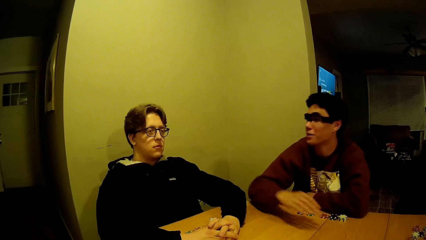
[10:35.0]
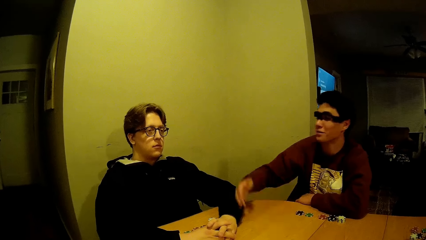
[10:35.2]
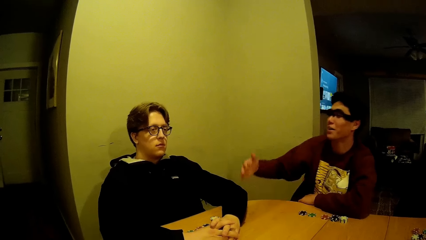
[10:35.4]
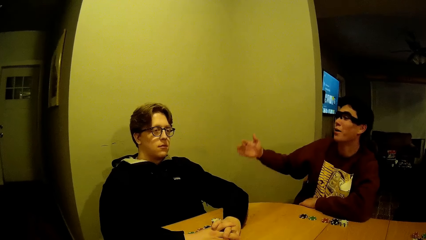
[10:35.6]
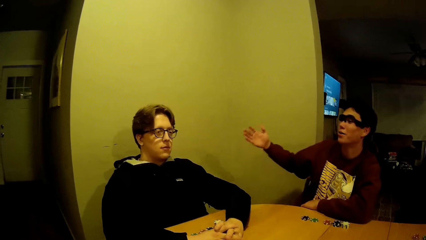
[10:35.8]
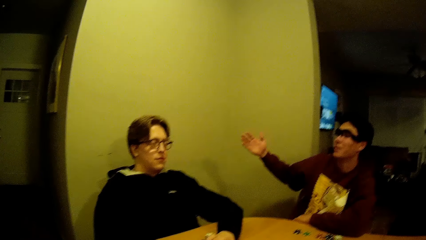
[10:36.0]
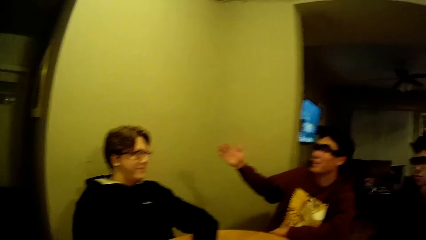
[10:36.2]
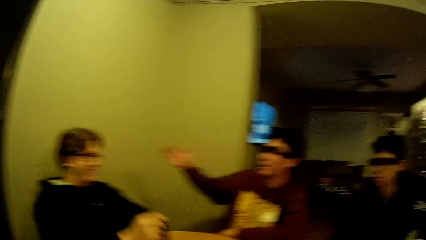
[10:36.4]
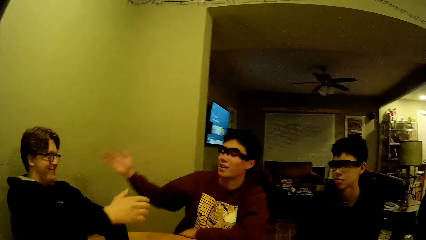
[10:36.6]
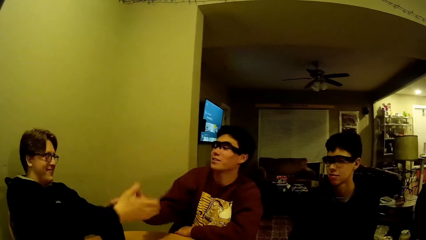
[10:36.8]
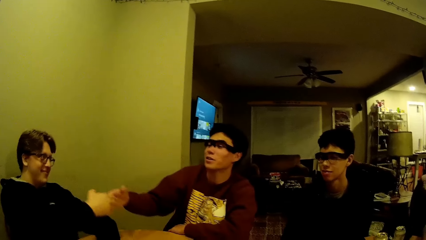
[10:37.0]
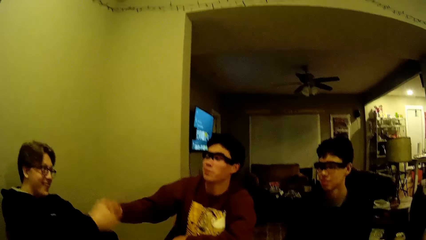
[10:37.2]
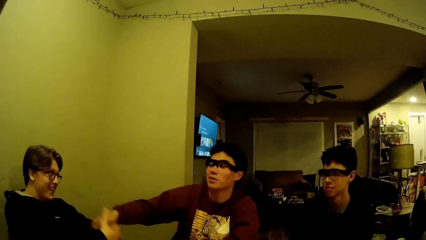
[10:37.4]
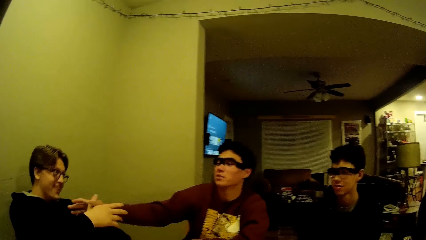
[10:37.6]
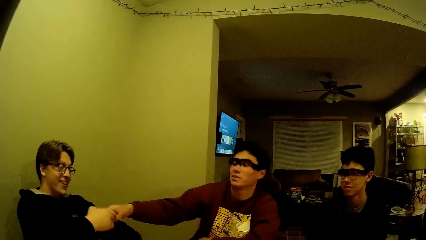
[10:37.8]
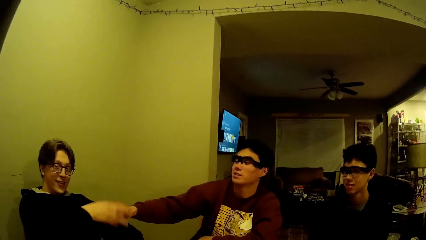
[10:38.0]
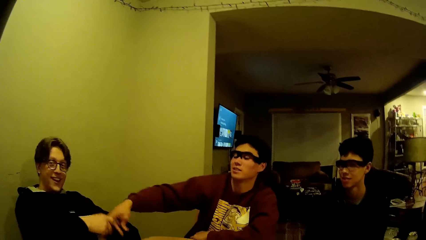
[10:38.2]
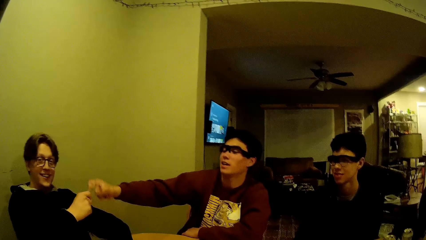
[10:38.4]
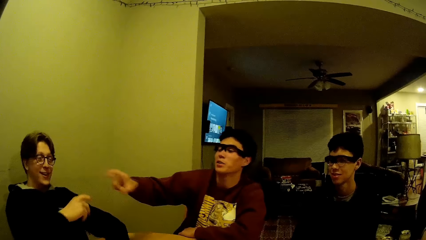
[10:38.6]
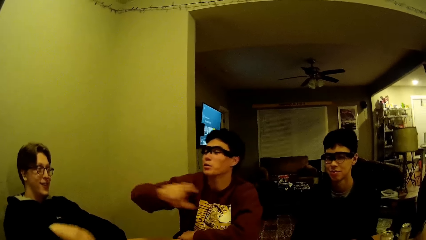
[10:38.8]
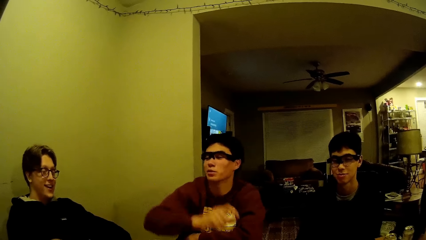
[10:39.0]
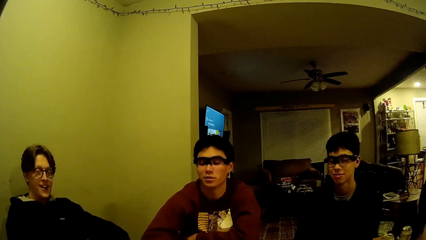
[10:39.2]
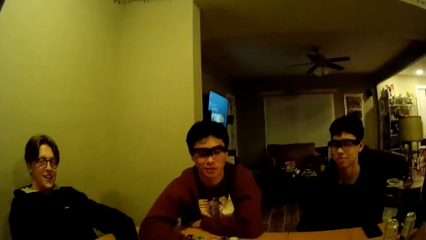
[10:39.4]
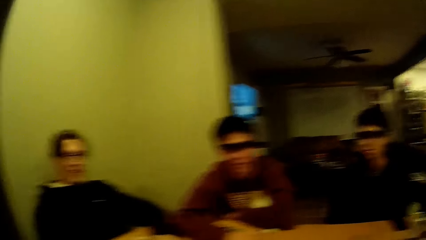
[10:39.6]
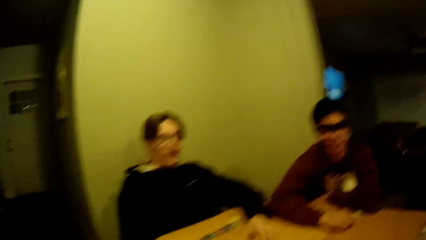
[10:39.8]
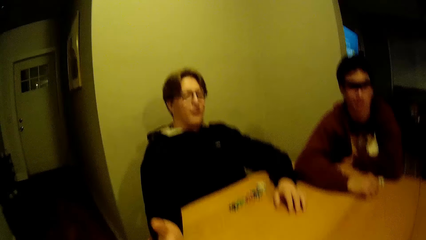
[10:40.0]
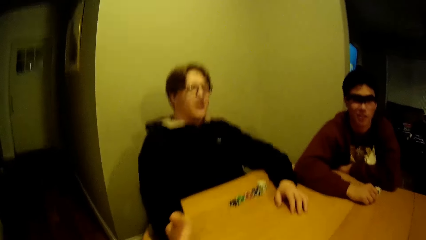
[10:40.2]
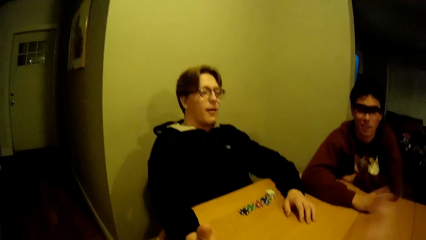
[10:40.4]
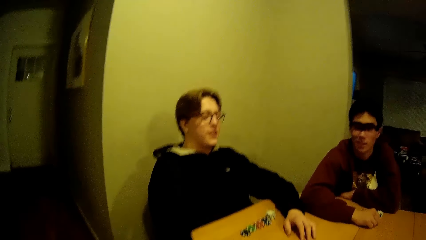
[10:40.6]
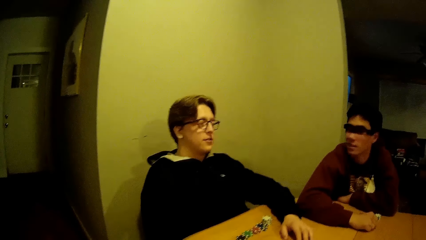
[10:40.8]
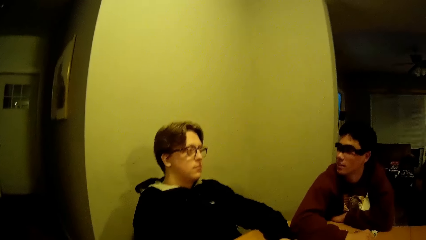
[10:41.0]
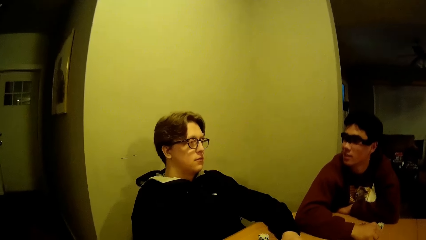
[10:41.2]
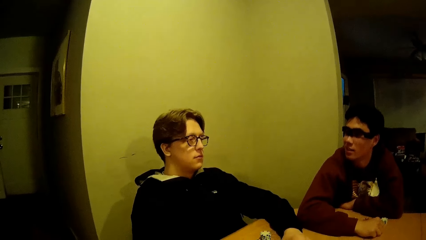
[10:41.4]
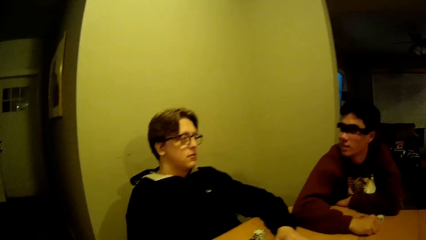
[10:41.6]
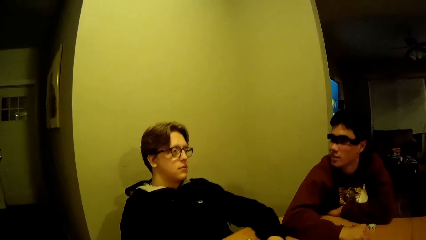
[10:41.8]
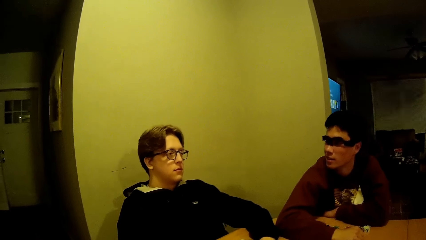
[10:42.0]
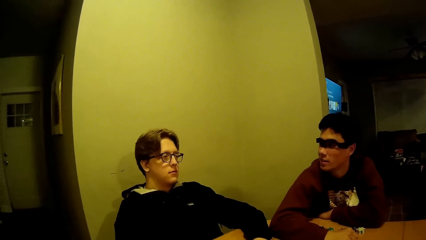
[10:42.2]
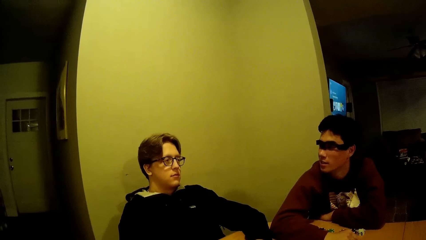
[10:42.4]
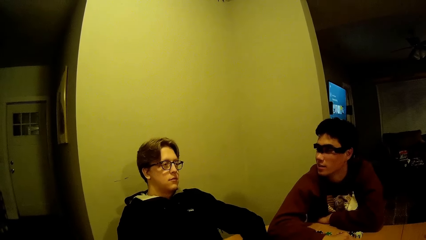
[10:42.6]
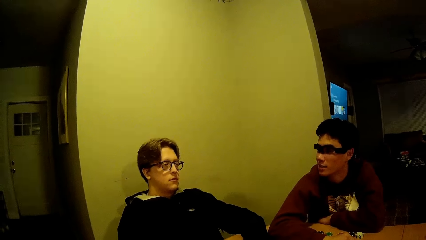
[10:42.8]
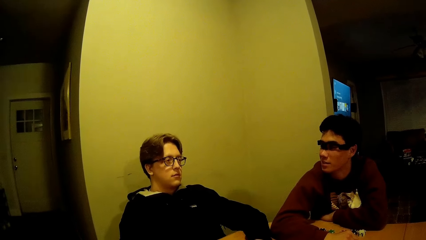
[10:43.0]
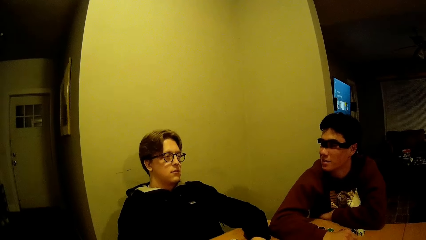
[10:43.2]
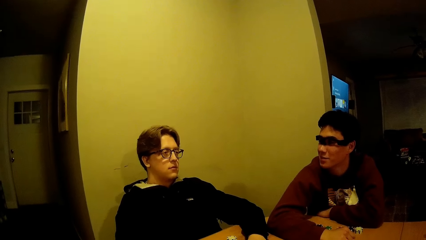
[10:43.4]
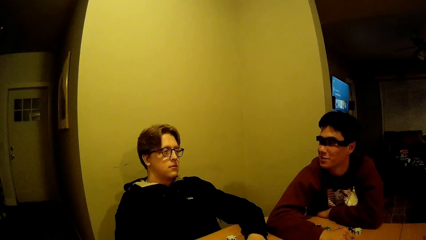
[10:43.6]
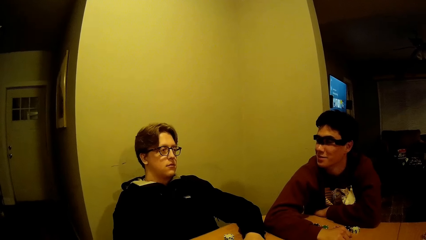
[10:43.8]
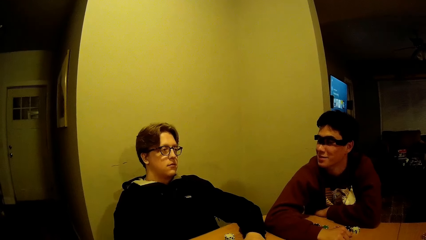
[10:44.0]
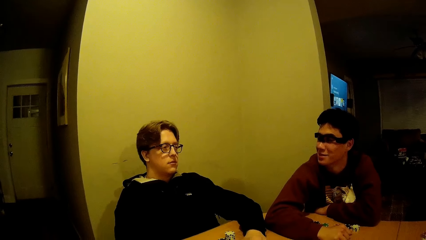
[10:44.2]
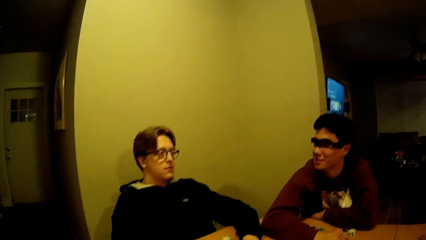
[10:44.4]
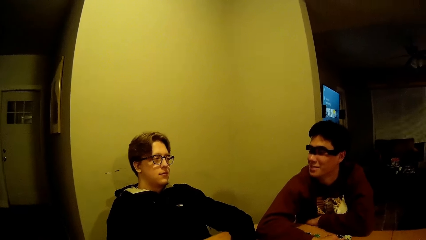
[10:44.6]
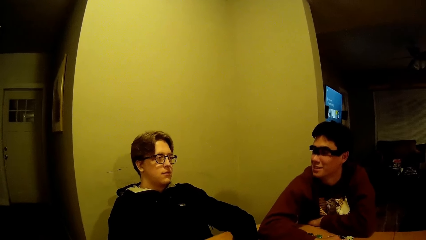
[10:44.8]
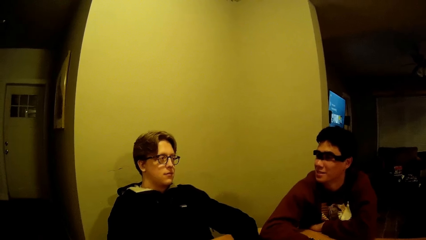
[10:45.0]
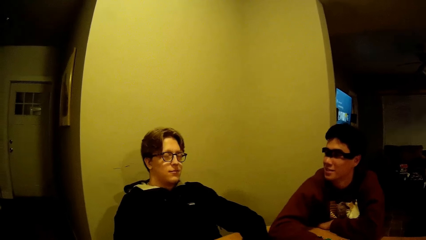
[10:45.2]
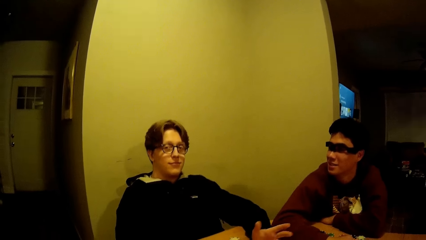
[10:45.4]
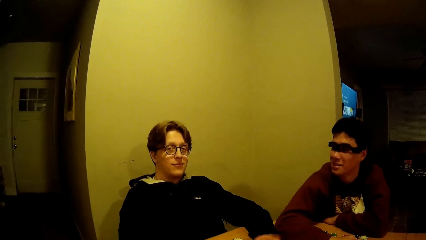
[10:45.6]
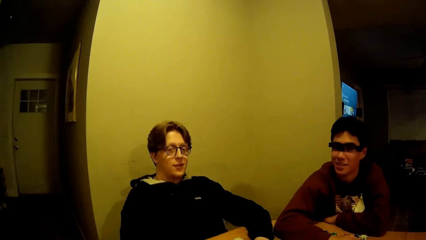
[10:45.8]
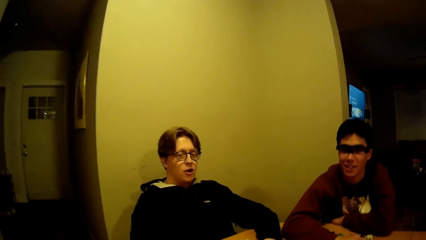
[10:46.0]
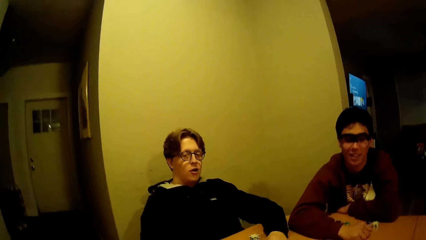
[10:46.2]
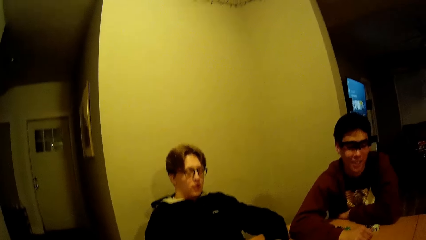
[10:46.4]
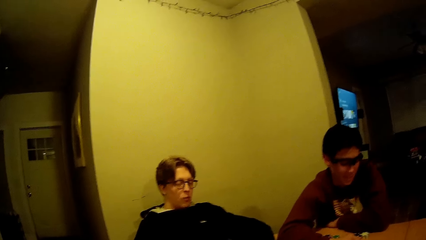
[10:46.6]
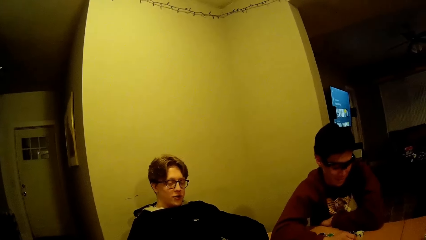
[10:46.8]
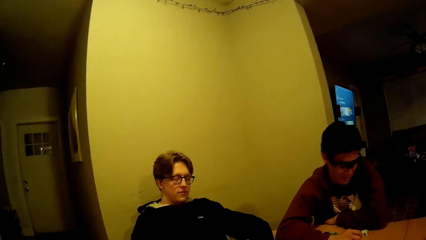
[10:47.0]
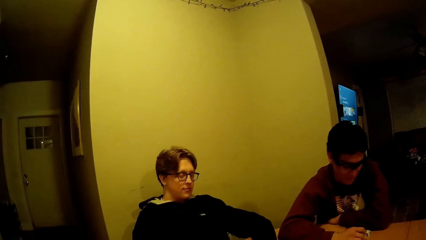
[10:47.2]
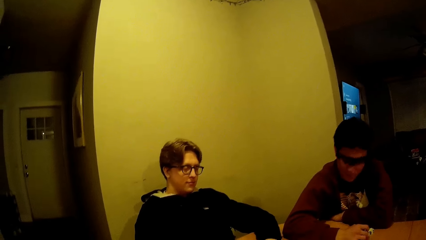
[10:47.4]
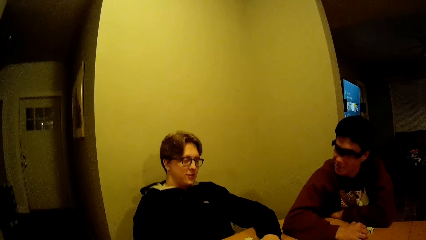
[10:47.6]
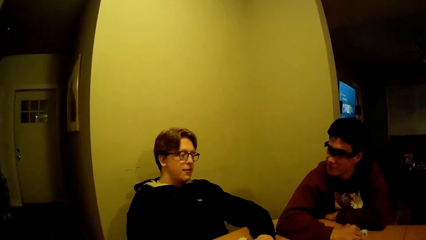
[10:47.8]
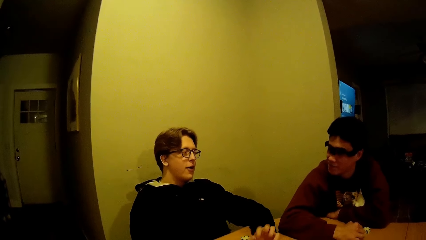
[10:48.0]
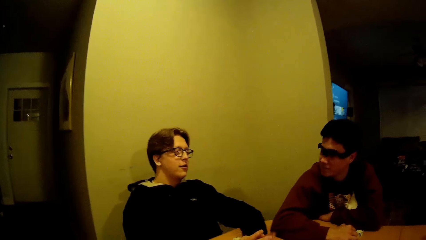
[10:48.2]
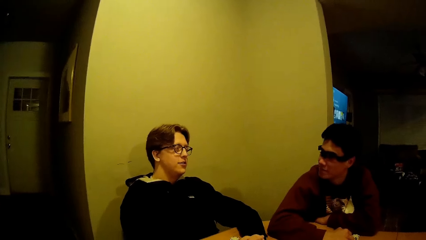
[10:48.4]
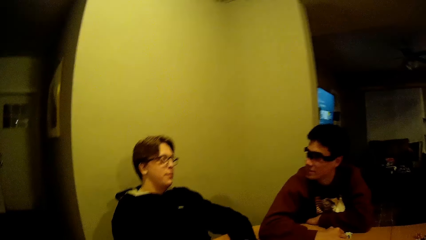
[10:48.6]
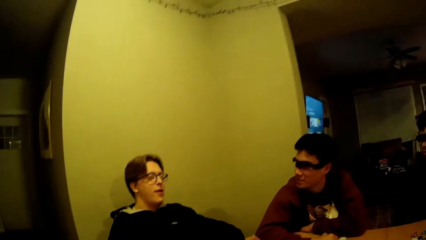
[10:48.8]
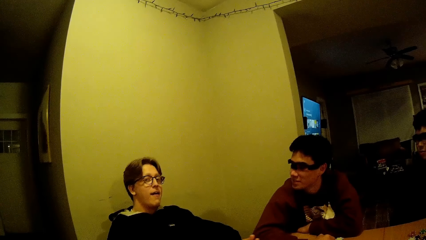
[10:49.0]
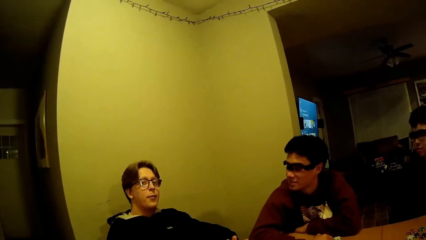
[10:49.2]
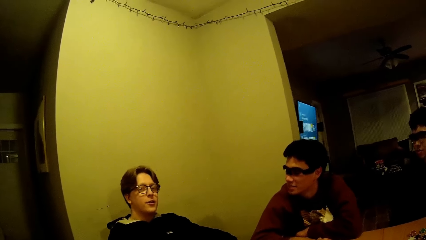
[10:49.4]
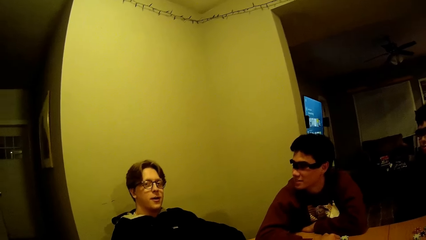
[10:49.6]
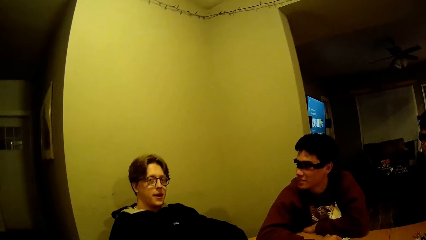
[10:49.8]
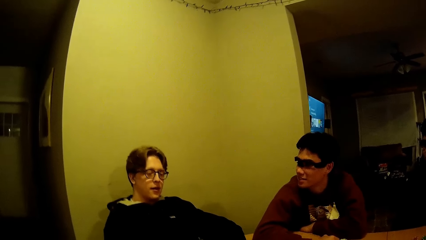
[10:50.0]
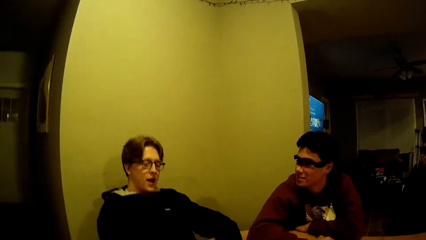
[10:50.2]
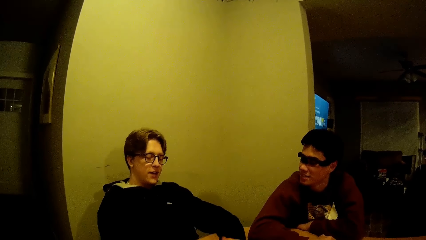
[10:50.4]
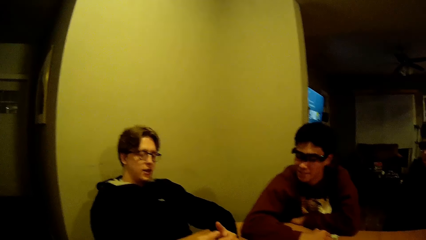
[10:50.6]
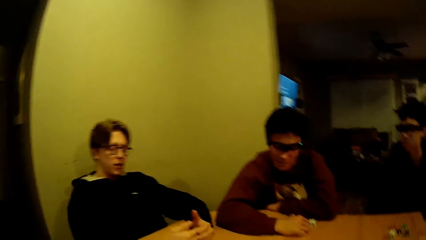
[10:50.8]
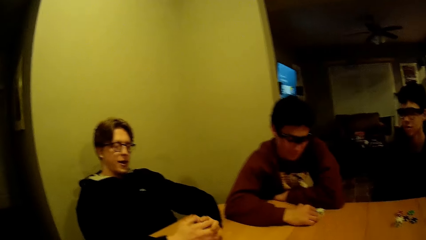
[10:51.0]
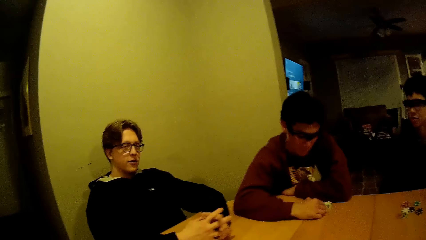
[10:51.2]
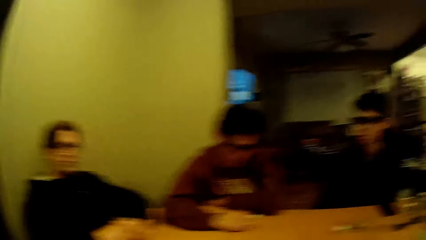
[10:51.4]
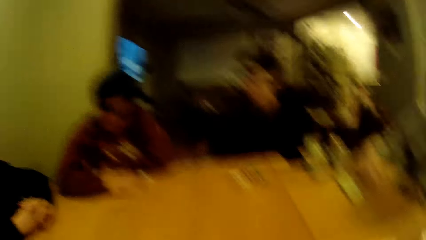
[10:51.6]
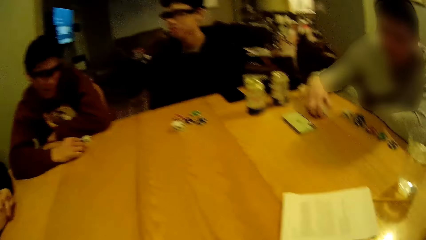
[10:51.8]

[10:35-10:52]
A man shakes another man with his right hand. The other man shakes the first man with his right hand. A person greets another person. The camera wearer shakes the other man with his right hand. The other man shakes the camera wearer with his right hand. The other person talks to something. The first person talks to the other person.
